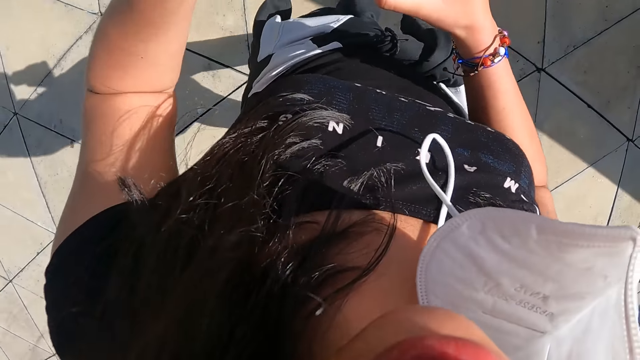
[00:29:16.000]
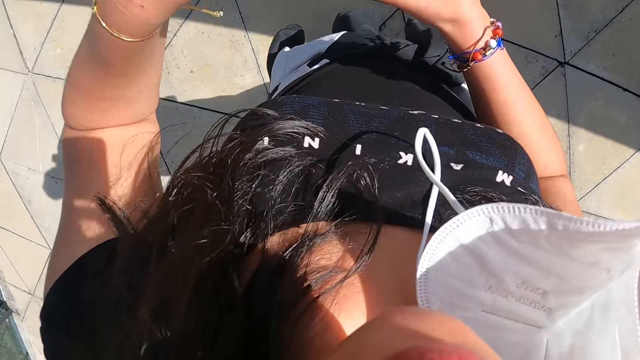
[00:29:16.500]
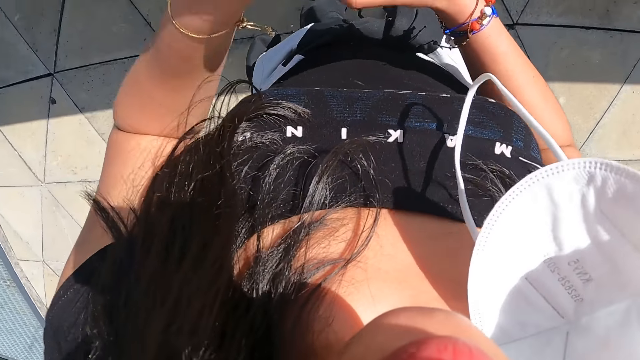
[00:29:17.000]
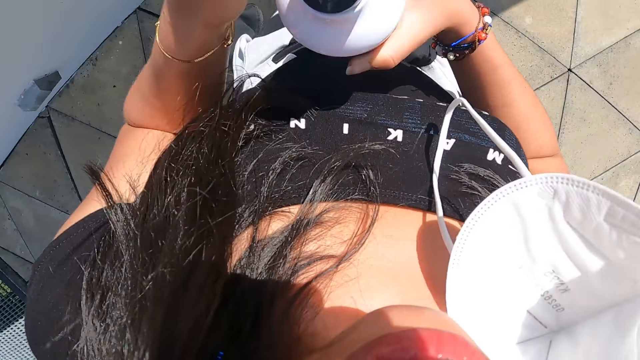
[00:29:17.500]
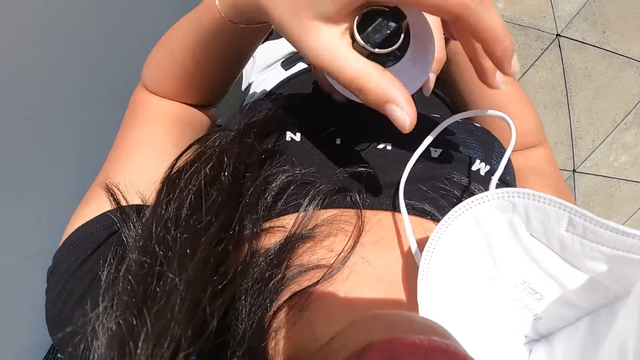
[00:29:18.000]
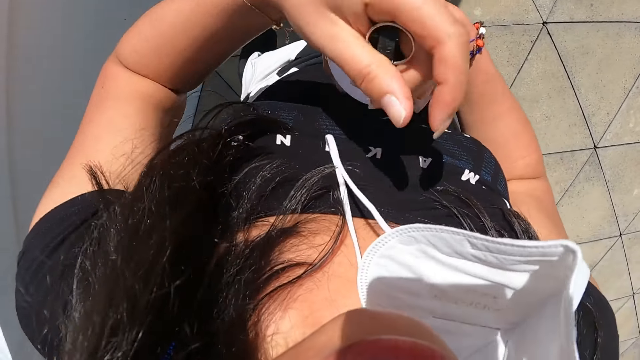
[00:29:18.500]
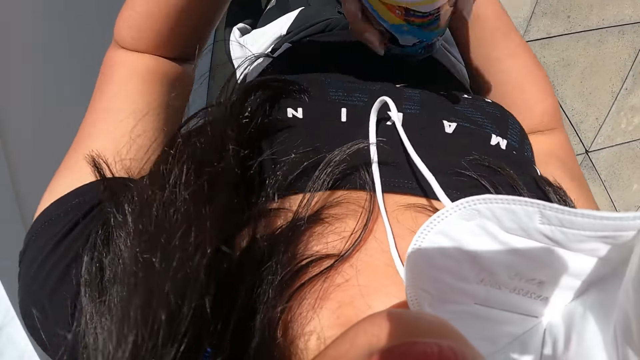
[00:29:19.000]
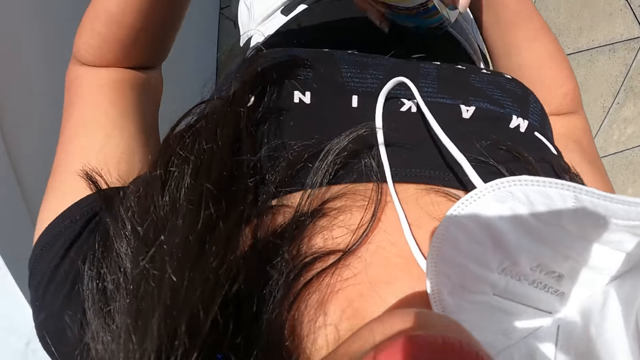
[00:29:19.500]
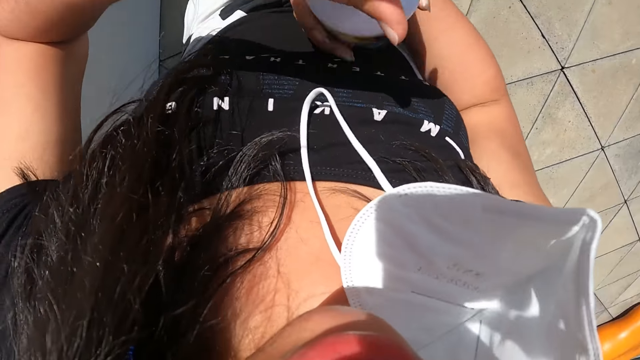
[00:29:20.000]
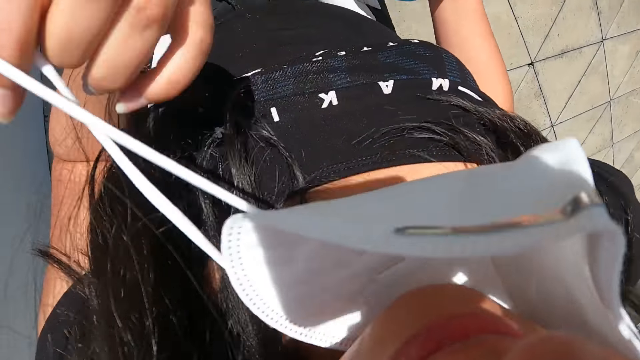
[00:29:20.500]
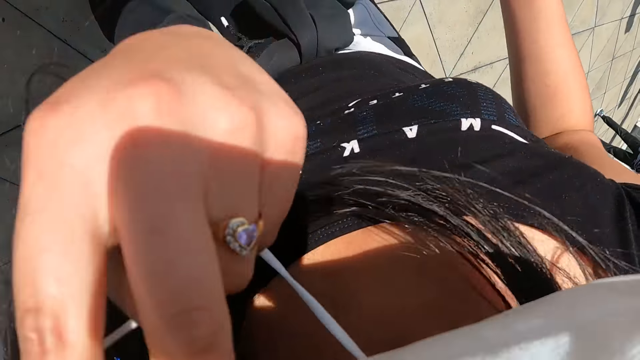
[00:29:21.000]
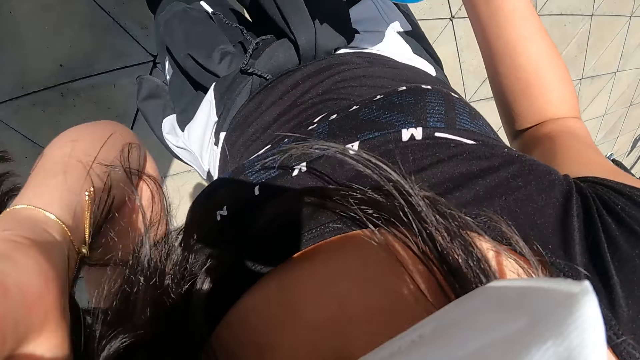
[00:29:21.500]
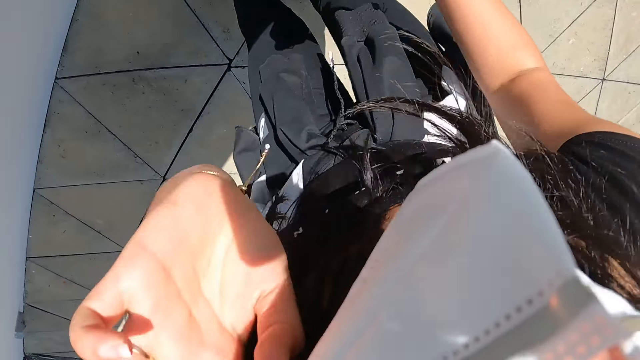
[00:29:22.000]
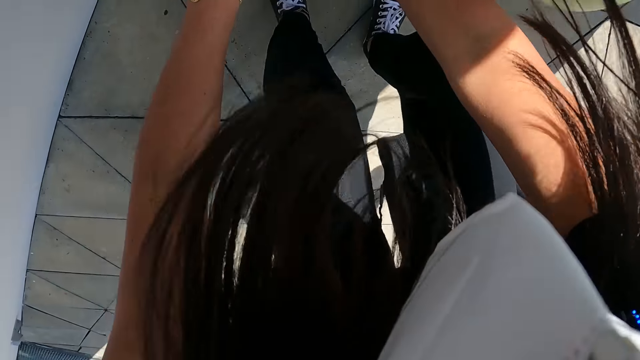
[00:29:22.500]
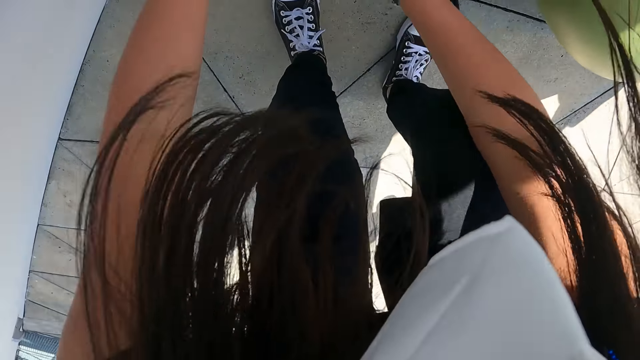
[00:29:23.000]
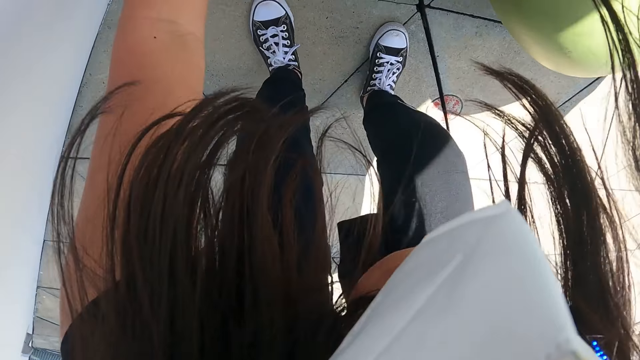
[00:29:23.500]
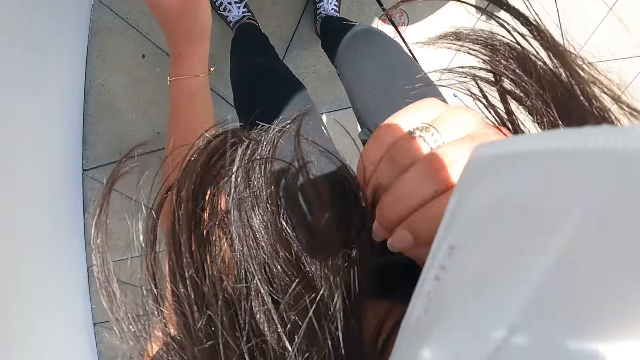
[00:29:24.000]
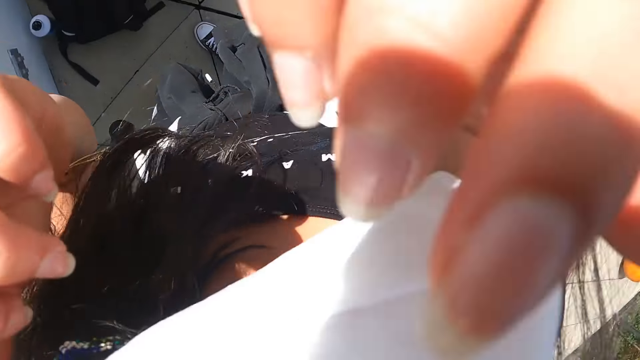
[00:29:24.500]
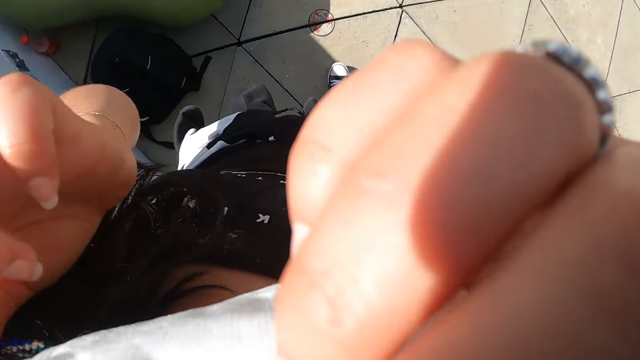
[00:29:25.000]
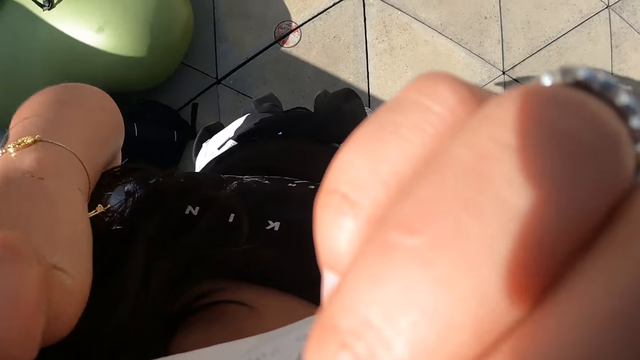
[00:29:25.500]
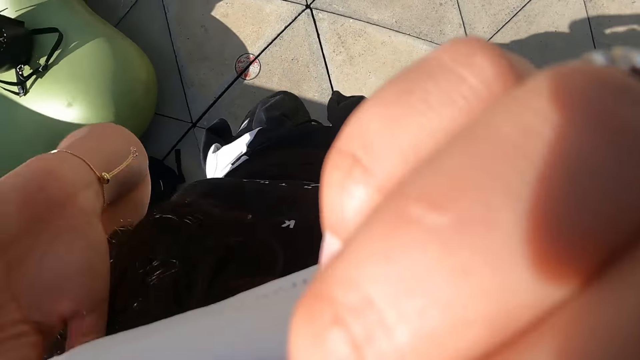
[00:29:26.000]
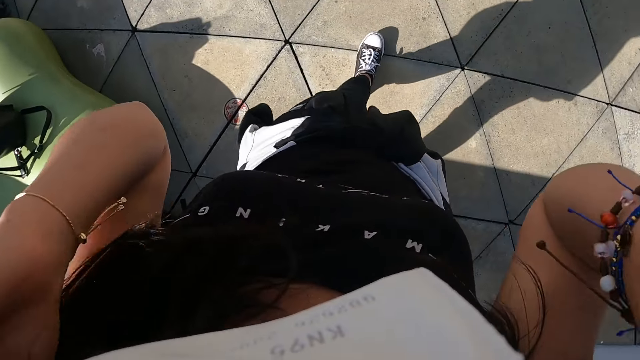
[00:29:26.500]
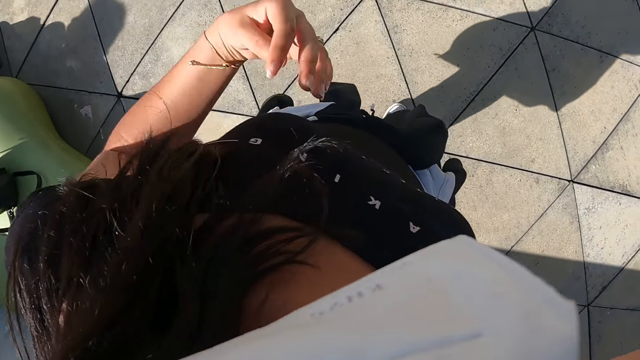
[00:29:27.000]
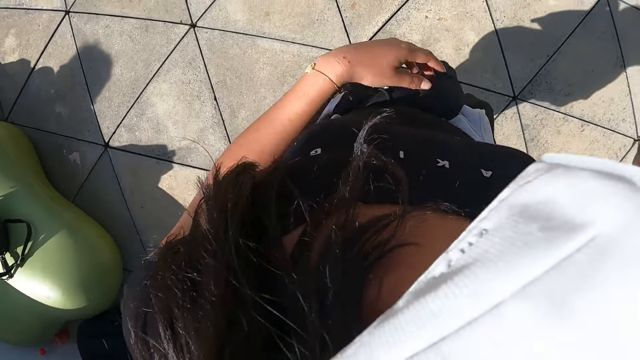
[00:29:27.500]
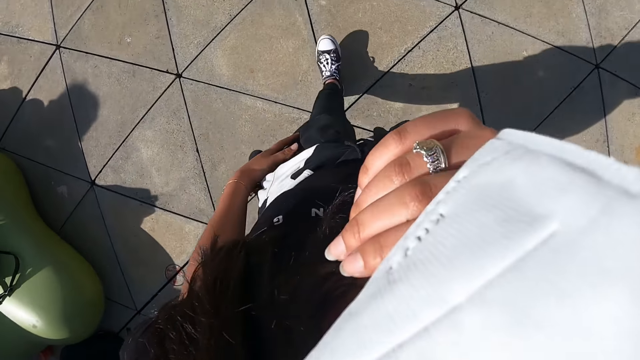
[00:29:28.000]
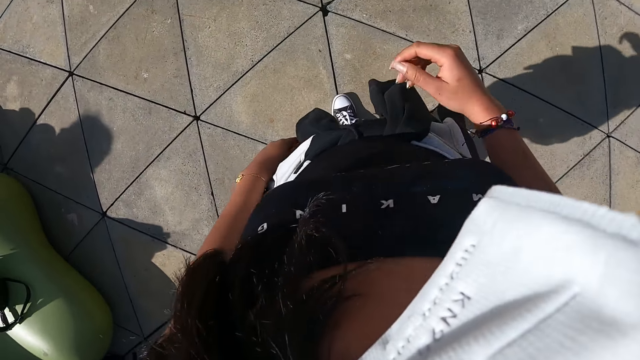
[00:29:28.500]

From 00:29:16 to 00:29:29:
The camera wearer closes the water bottle with her hands. She wears her nose mask with her left hand. She places the water bottle on the ground with both hands. She adjusts her nose mask with her hands.

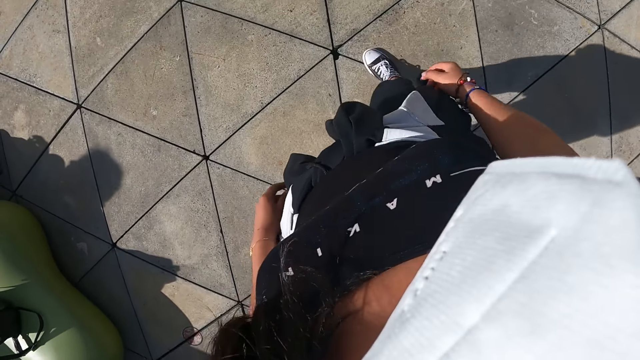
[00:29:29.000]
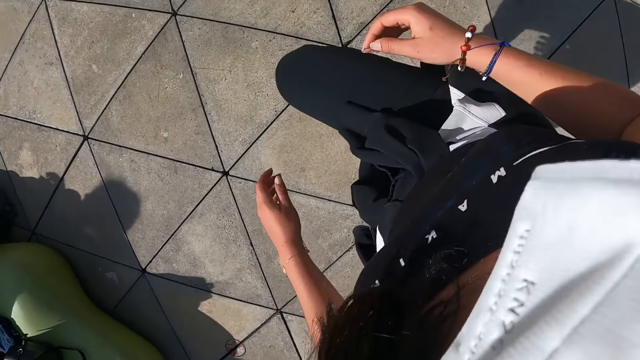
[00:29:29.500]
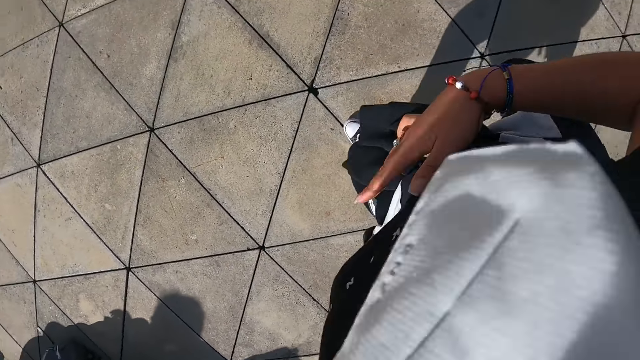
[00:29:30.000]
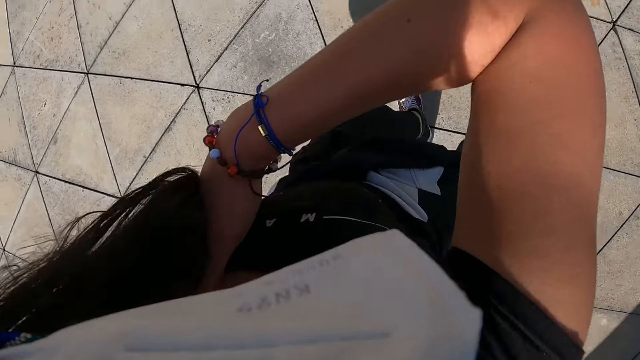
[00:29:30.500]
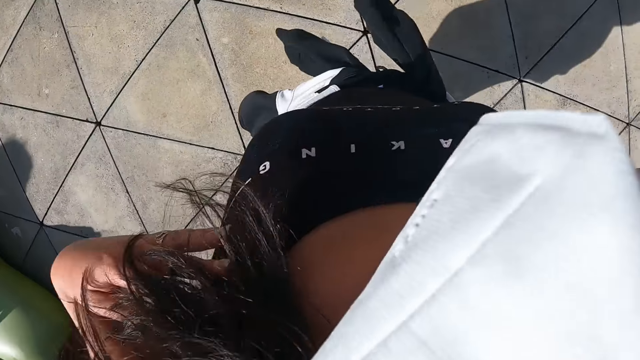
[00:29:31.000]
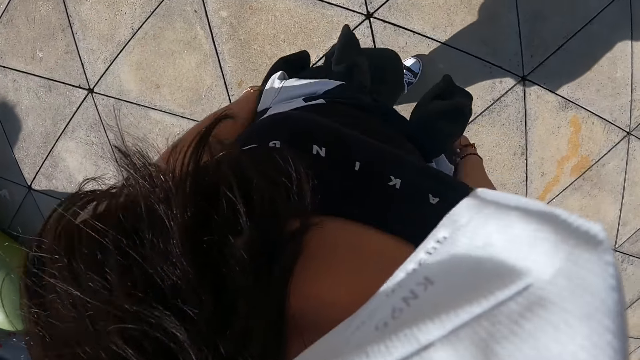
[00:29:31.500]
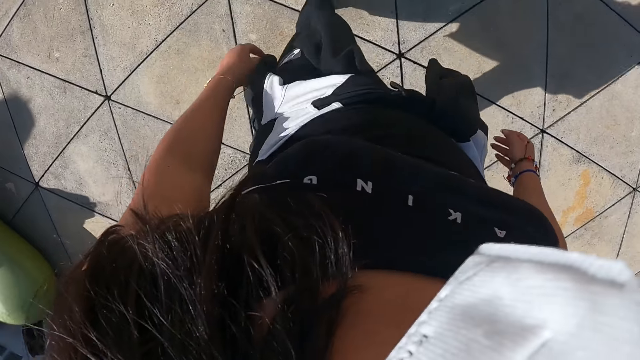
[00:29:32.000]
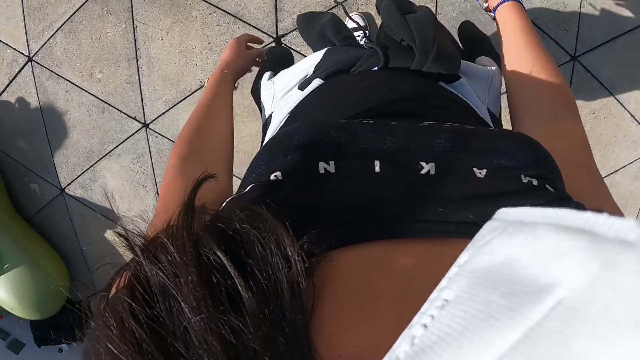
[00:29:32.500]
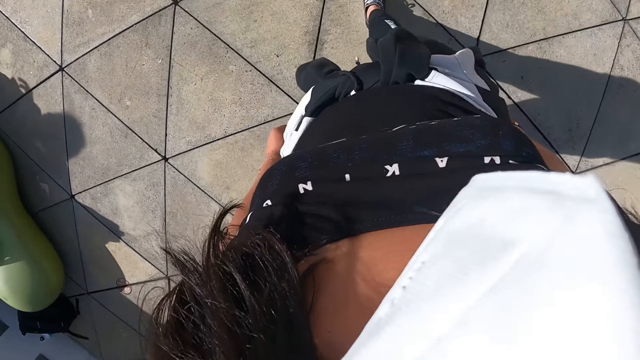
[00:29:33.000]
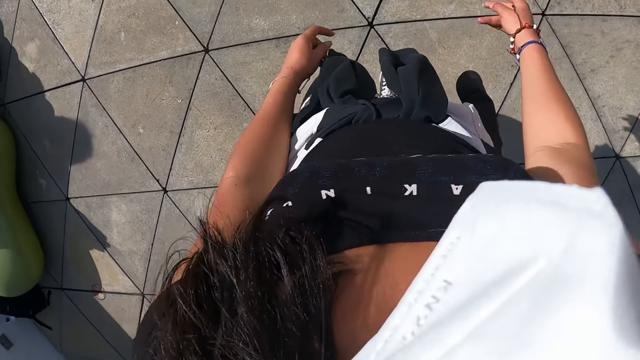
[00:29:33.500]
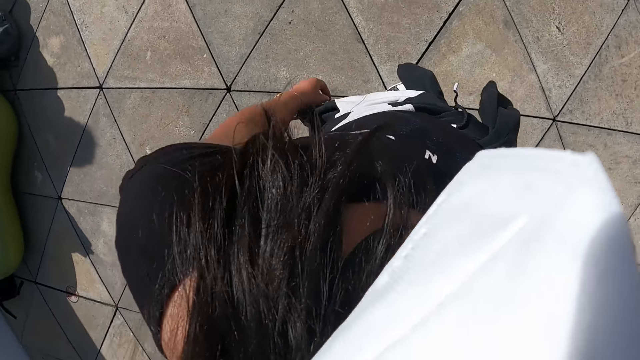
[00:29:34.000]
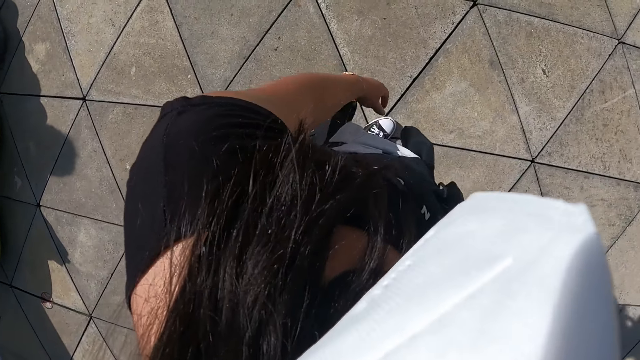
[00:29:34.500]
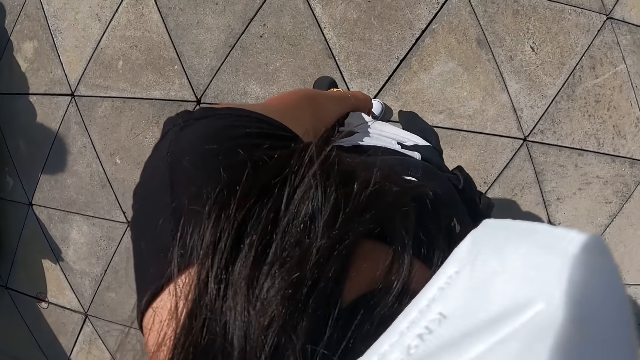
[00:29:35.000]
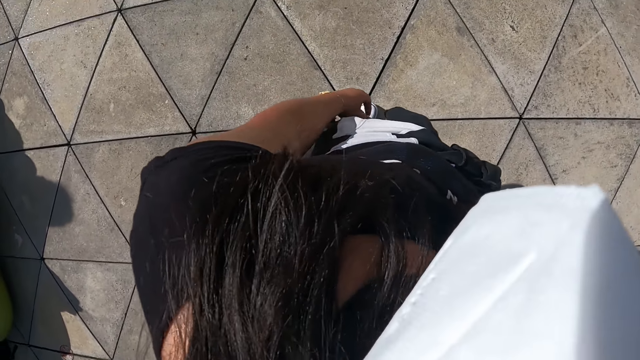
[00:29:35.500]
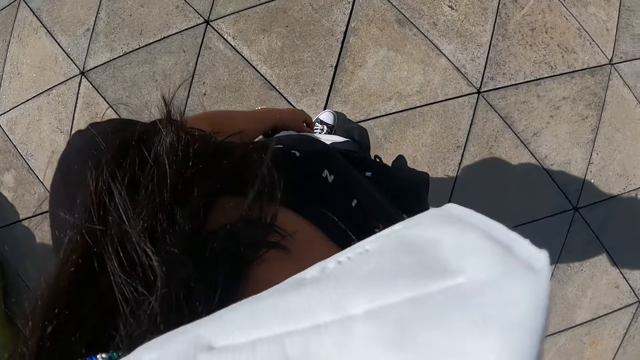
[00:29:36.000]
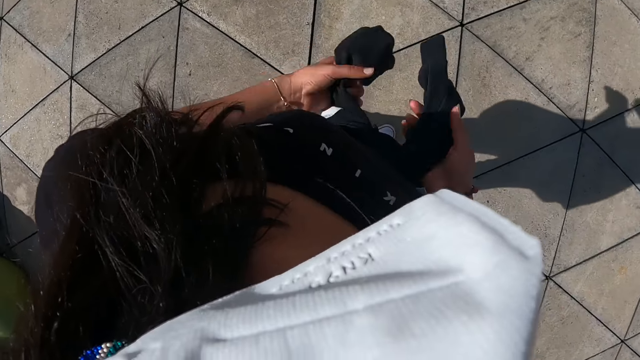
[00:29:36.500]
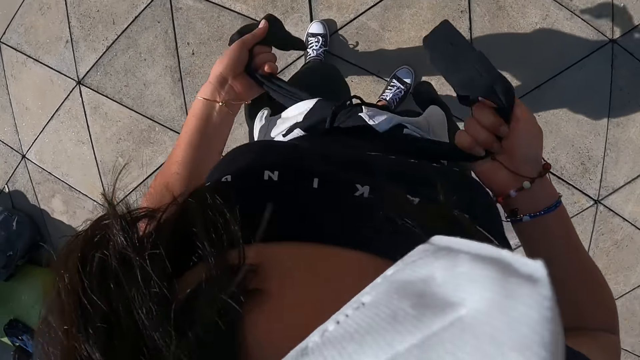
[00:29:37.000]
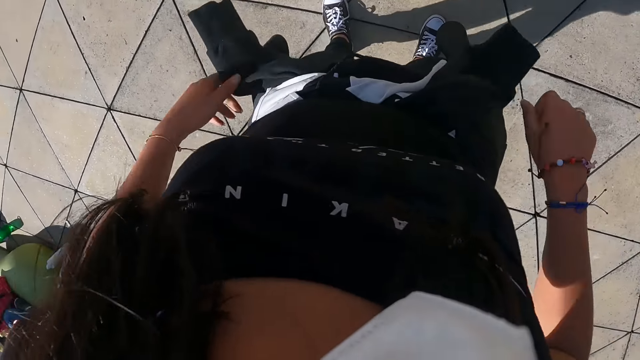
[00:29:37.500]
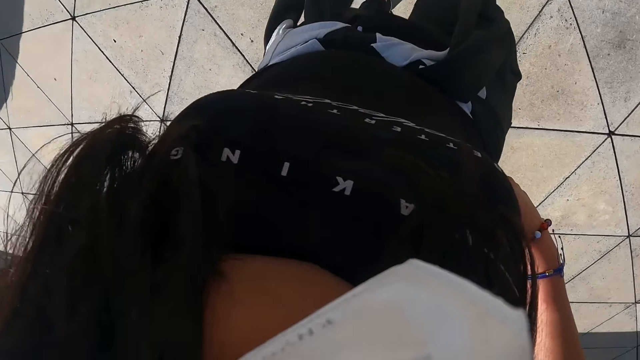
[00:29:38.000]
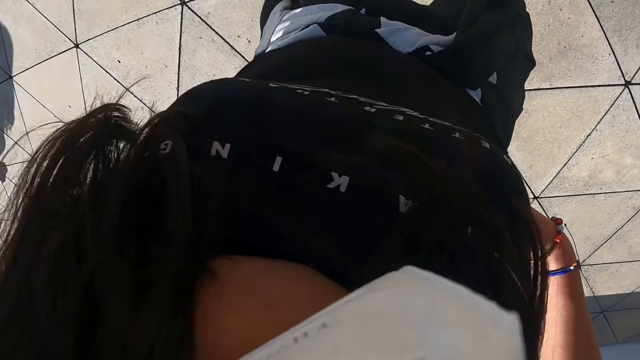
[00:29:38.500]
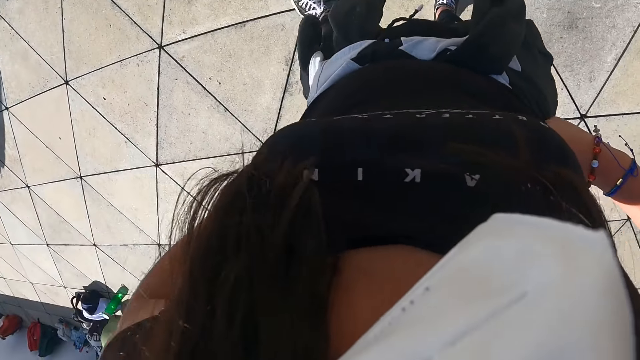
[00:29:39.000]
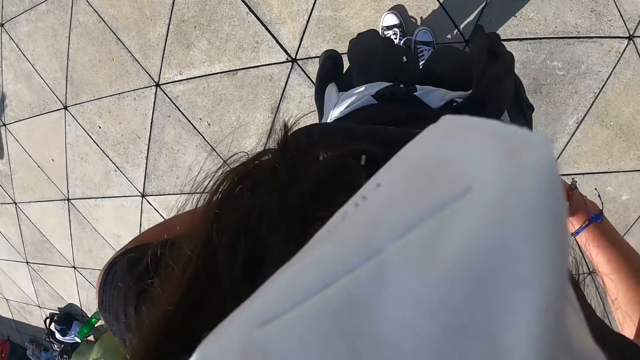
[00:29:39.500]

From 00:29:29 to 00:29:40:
The camera wearer exercises her body on the fitness ground. She dances. She places her right hand on her chest. She tightens the jacket round her waist with her hands. She puts her hands on her waist.
